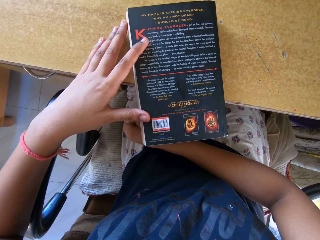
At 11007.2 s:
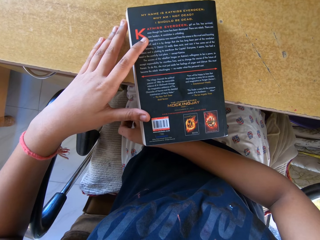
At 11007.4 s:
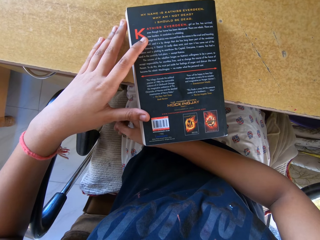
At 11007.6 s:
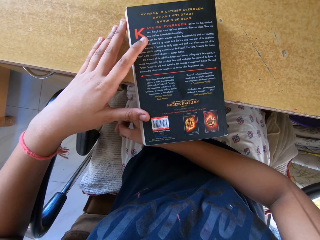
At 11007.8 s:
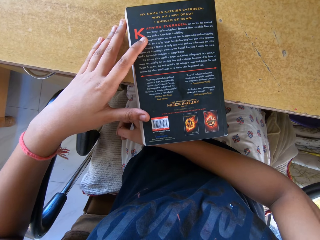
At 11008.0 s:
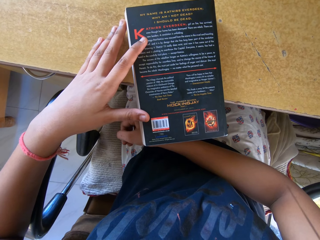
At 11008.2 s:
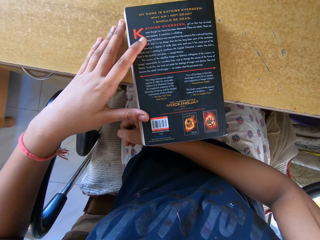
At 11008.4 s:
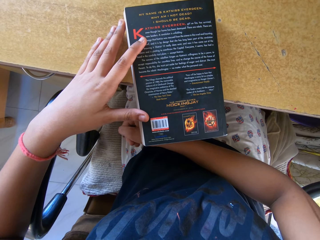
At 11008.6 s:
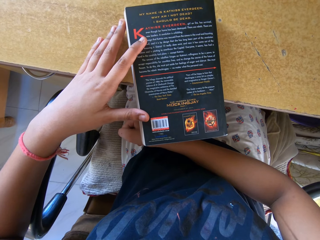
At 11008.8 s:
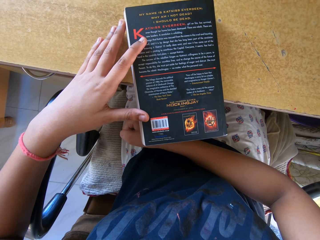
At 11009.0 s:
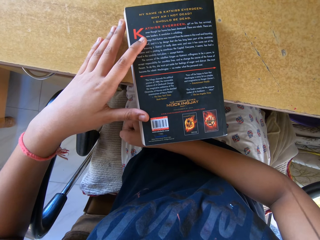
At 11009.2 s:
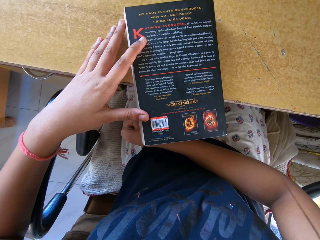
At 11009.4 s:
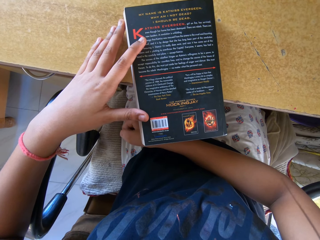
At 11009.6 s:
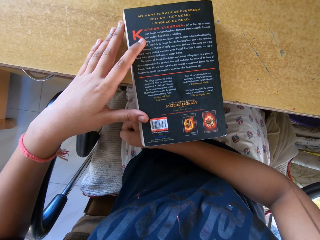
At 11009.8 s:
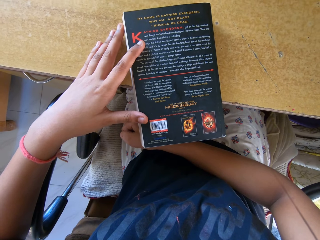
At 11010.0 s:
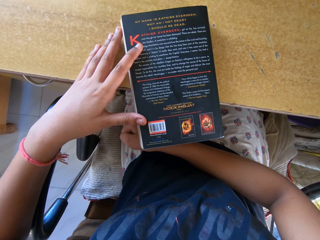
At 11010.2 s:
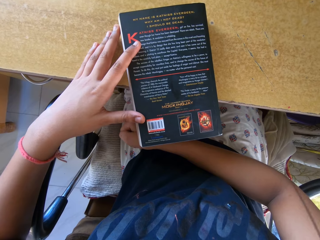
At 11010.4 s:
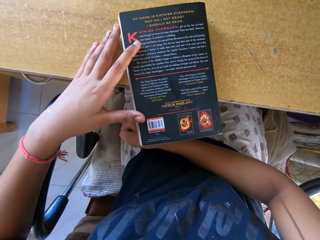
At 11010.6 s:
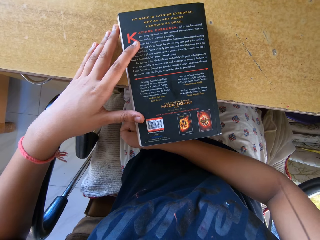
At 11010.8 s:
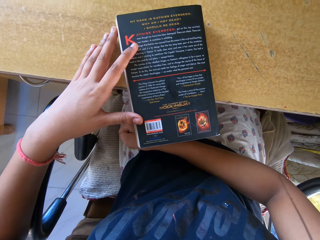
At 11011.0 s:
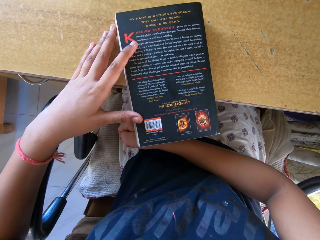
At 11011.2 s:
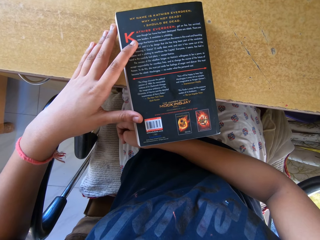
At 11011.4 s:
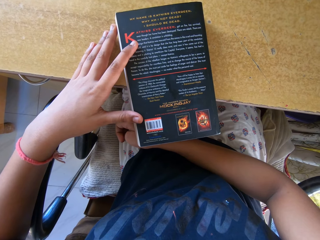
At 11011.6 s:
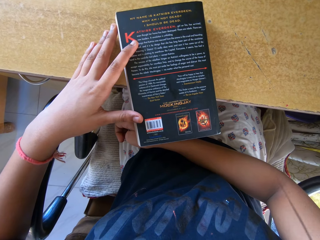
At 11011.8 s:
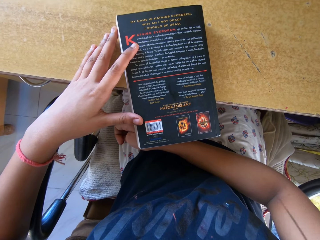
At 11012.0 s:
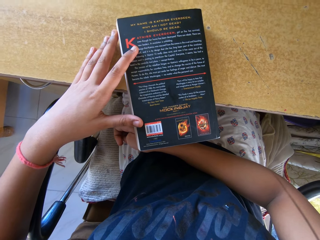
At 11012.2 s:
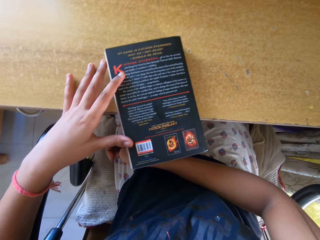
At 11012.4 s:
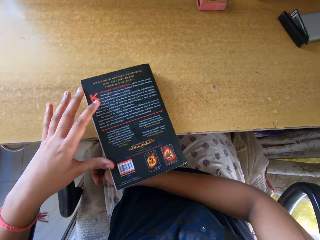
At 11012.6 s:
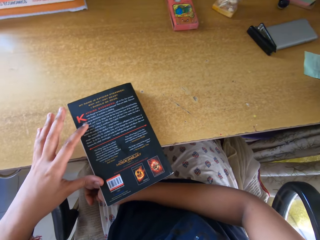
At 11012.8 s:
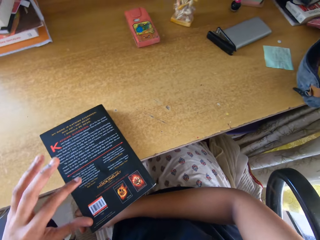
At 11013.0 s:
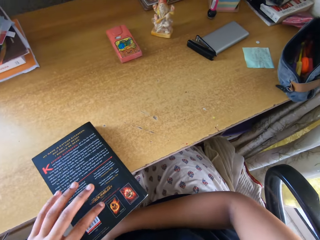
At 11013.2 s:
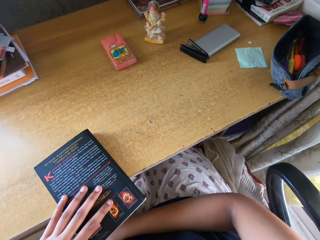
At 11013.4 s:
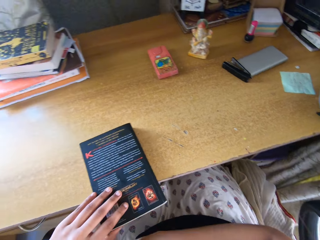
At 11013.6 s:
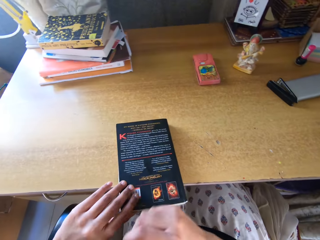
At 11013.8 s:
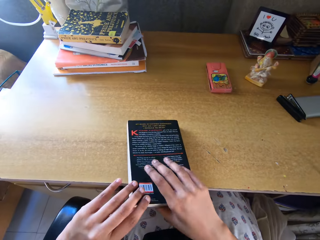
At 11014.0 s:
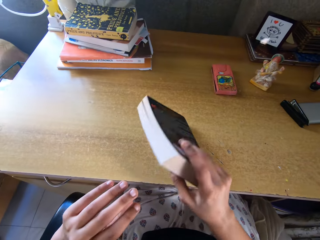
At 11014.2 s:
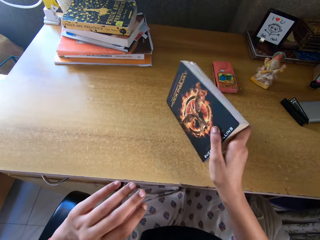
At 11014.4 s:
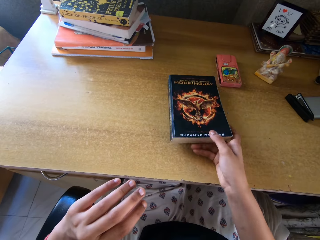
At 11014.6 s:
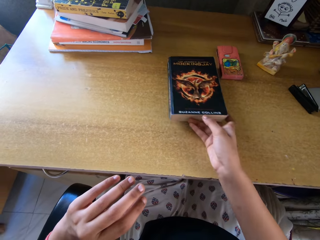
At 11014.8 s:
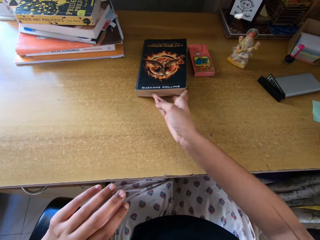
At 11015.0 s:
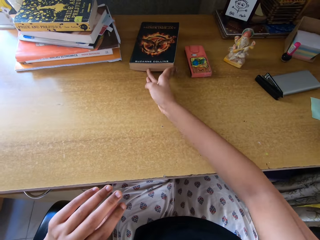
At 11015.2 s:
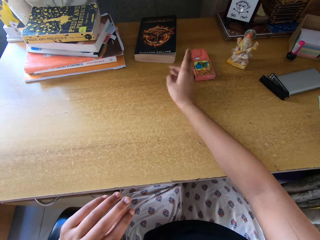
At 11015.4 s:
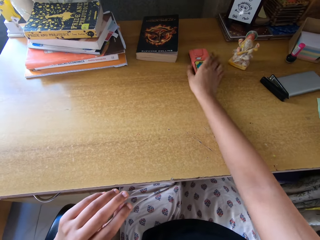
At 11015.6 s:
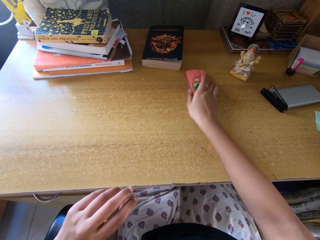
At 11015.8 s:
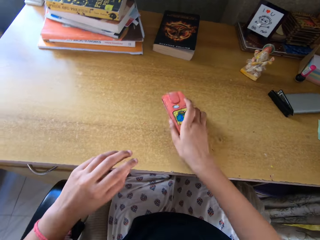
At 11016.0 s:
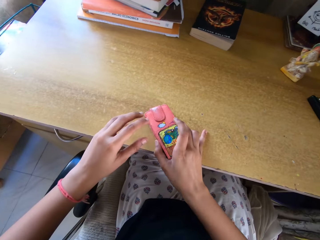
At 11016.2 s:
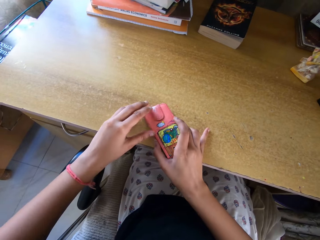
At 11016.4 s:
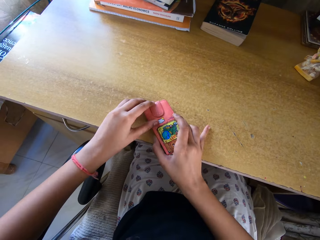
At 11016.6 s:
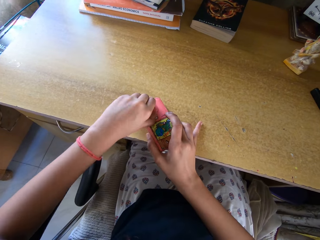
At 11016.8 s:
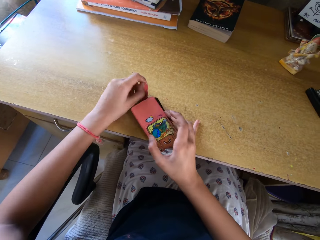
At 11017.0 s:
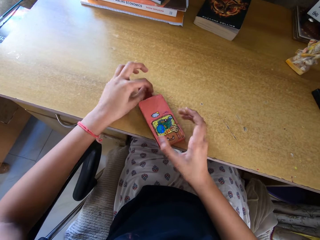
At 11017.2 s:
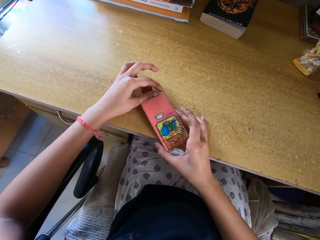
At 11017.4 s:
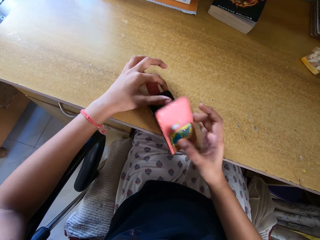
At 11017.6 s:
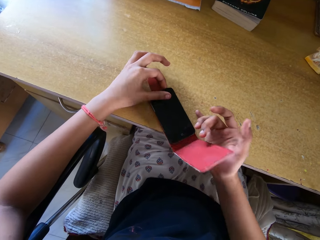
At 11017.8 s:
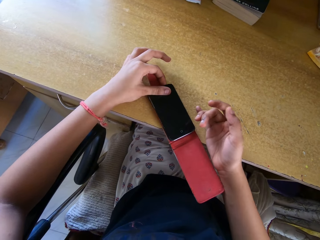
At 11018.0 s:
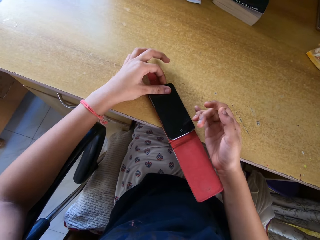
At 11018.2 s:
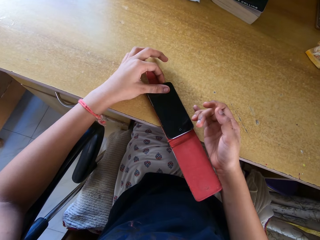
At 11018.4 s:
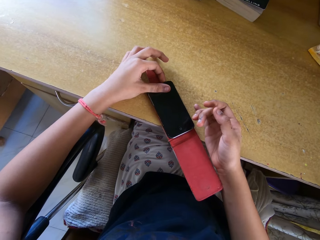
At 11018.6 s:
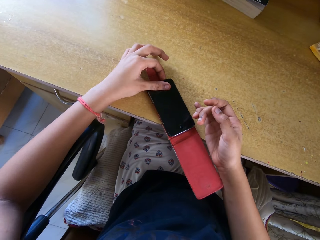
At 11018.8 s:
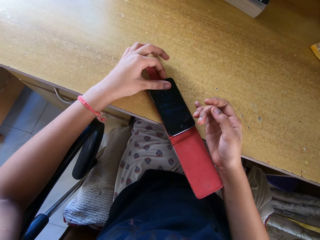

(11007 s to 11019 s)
The camera wearer turns the book. They push the book. They pick up a phone. They pull the phone.

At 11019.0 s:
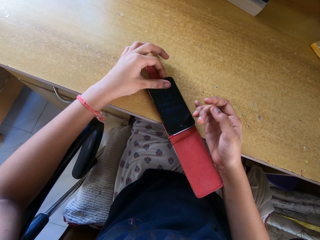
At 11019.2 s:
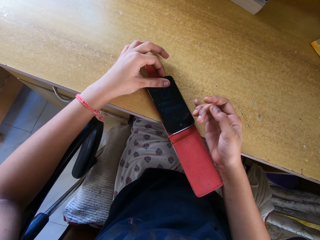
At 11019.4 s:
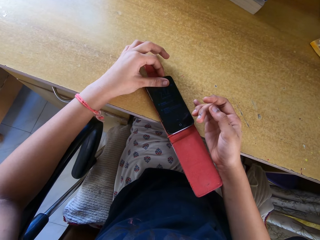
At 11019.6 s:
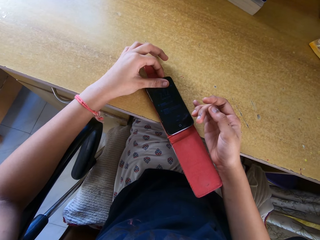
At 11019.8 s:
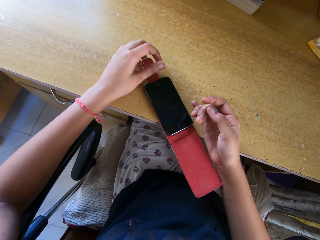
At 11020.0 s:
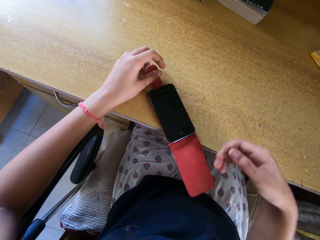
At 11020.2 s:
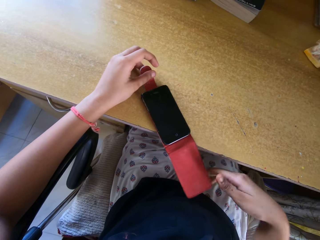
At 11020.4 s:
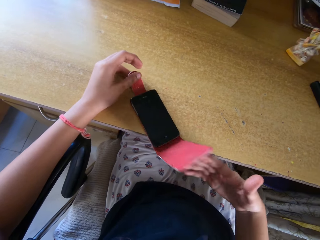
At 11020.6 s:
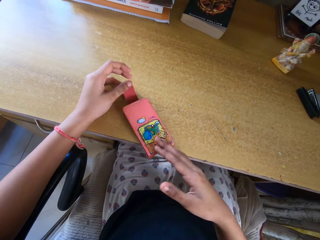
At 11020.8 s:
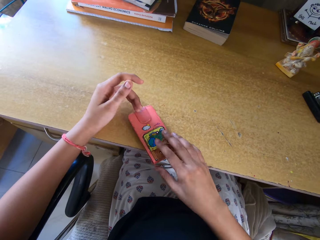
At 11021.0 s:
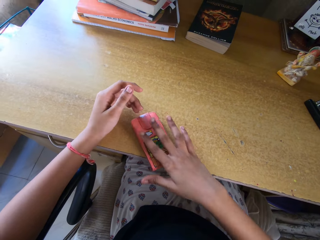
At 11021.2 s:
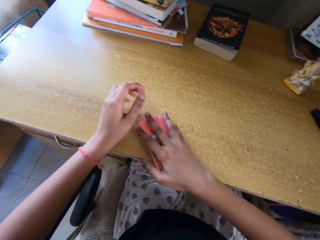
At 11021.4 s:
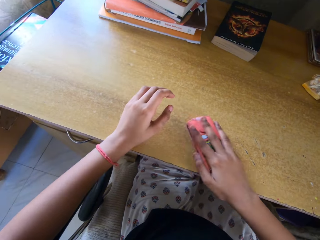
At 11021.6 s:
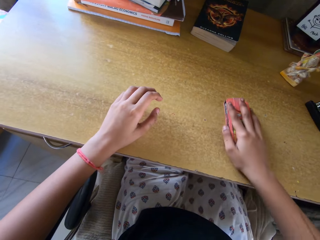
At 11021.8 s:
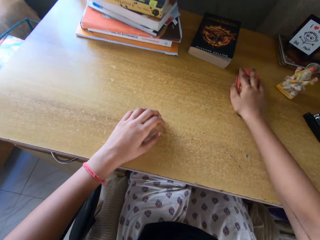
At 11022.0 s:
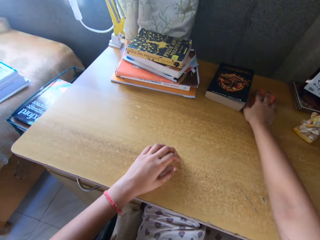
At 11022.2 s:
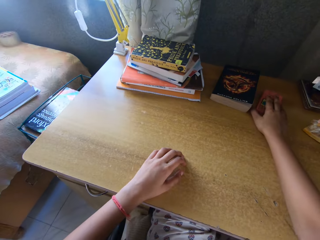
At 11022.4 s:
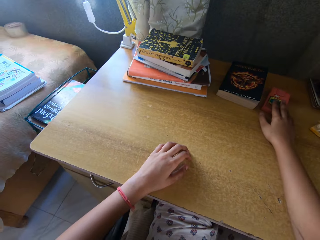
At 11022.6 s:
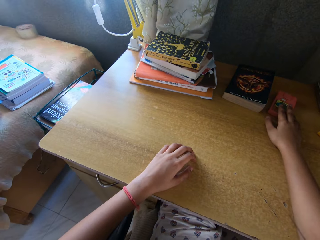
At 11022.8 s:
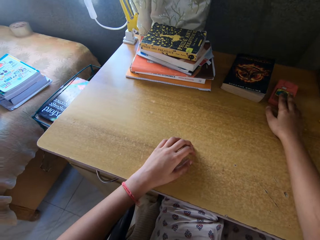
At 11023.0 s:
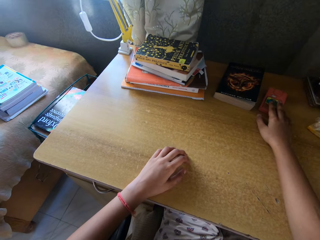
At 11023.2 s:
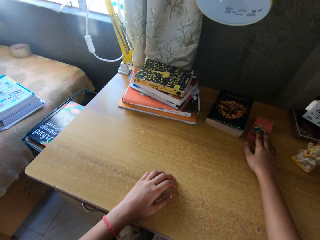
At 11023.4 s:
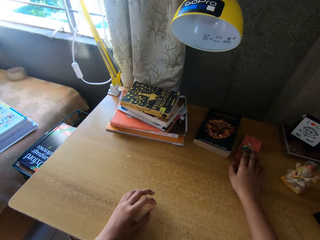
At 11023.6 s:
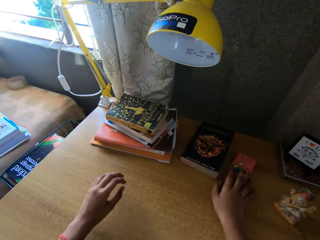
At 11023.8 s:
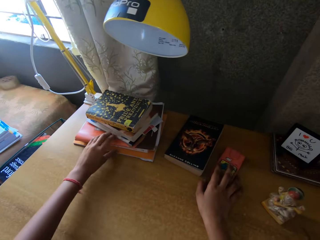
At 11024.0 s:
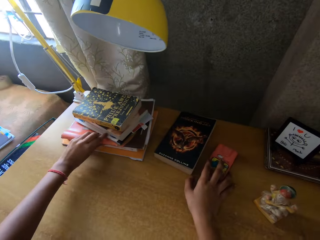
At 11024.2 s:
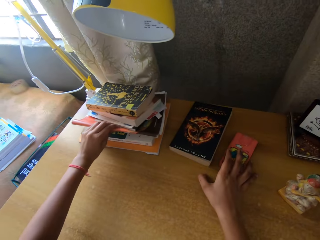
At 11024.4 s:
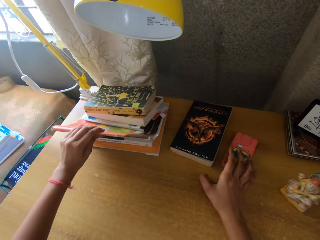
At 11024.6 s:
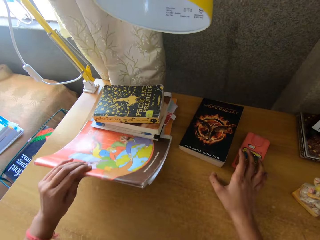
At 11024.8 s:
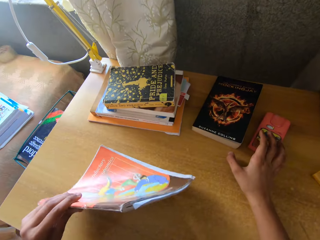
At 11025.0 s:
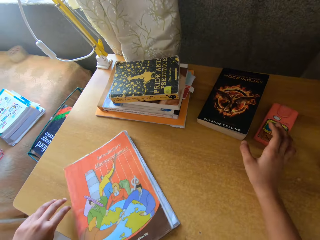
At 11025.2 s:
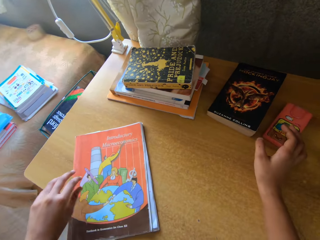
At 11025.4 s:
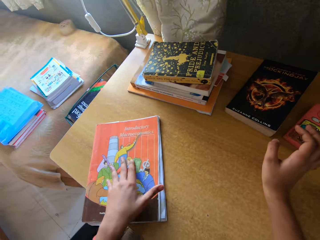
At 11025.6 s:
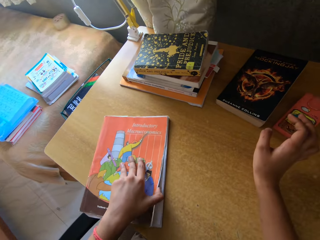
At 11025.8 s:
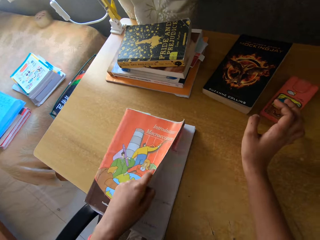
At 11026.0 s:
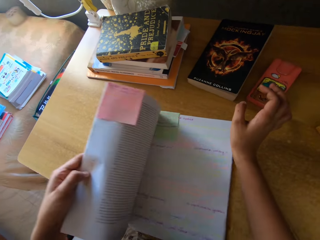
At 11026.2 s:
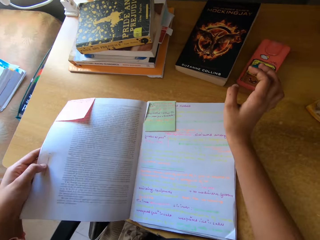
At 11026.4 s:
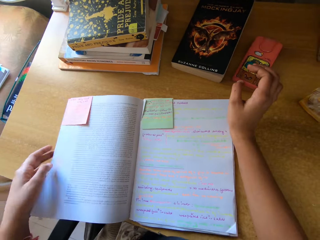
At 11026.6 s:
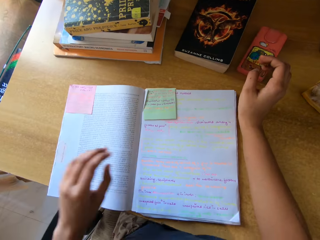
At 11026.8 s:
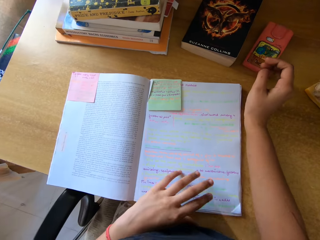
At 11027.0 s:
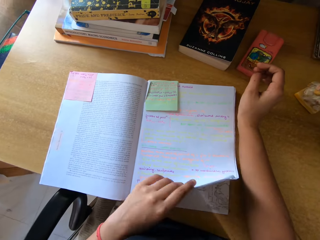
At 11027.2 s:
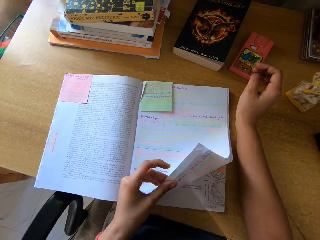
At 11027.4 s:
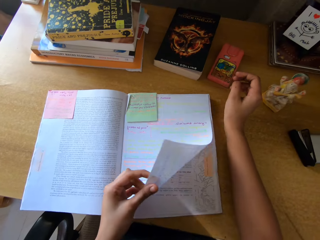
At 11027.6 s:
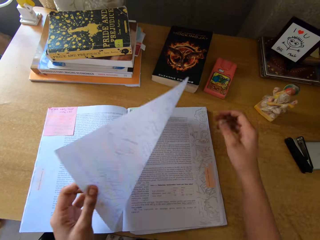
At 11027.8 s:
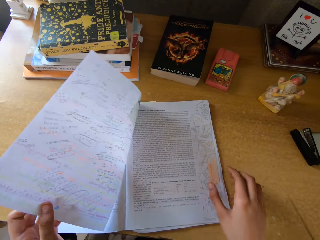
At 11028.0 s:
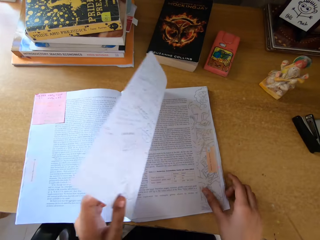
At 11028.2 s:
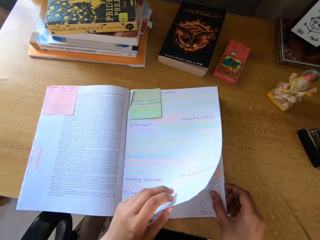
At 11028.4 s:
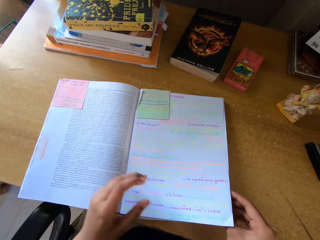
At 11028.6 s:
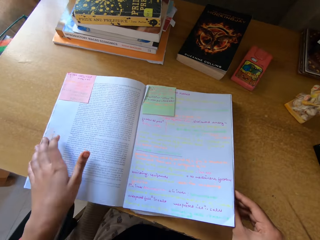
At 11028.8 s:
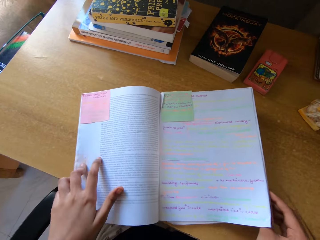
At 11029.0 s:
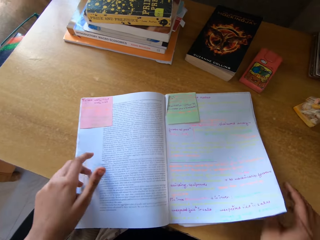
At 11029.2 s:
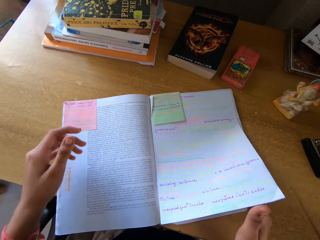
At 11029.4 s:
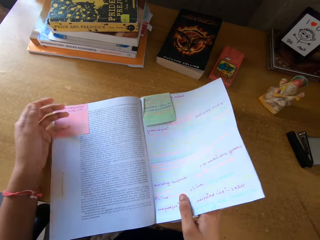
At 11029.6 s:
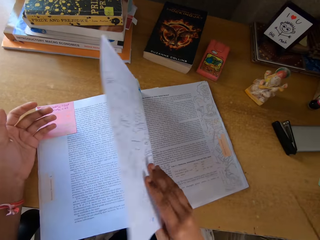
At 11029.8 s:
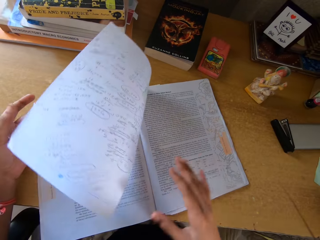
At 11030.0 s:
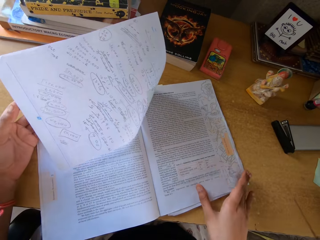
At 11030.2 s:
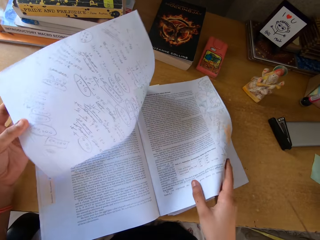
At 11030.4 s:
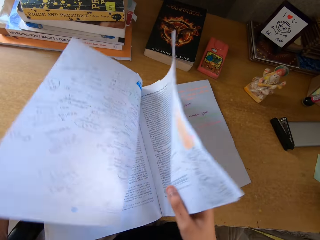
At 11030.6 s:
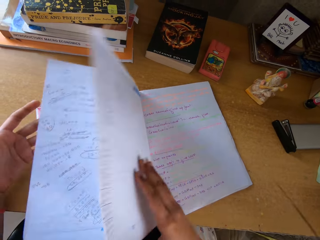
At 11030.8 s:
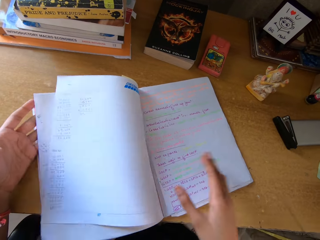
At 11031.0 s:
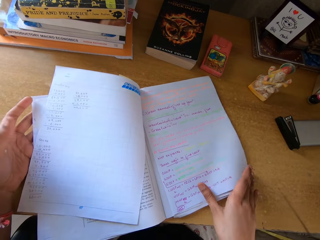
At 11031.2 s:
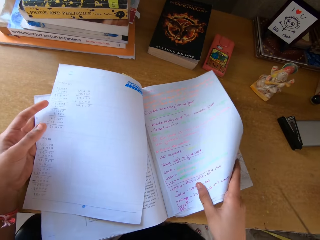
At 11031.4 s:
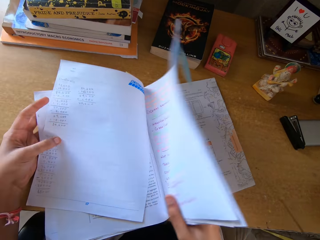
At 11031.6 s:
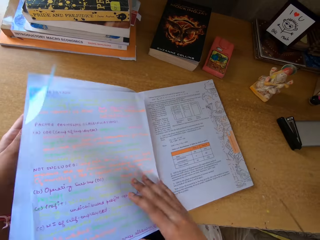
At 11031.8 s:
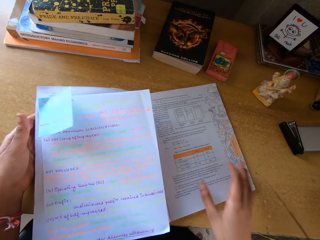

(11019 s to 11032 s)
The camera wearer operates a phone. They open the phone cover. They close the phone cover. They push the phone. They pick up a book. They flip pages. They open the book. They open pages in the book.
